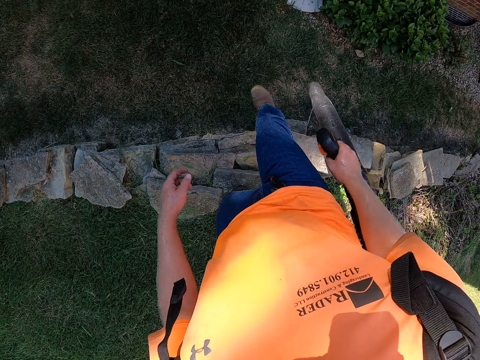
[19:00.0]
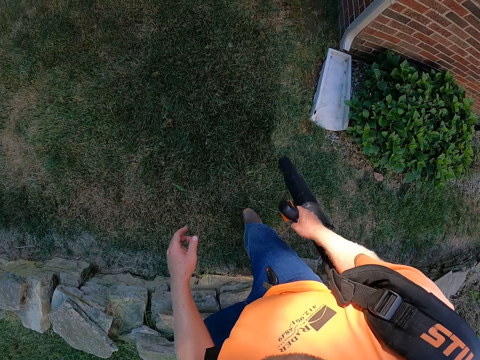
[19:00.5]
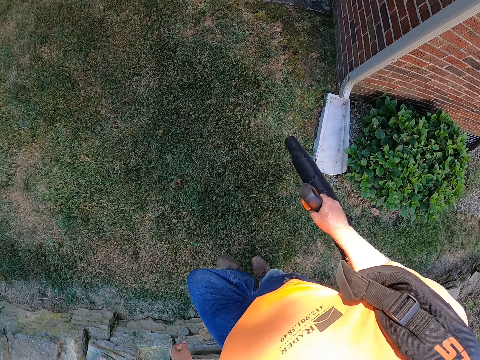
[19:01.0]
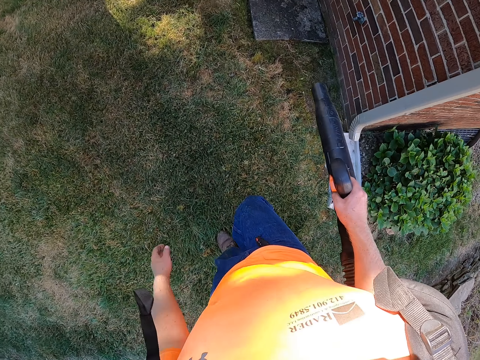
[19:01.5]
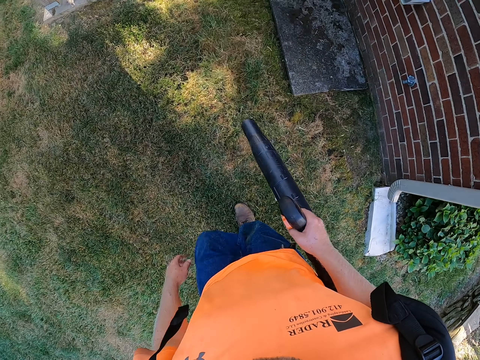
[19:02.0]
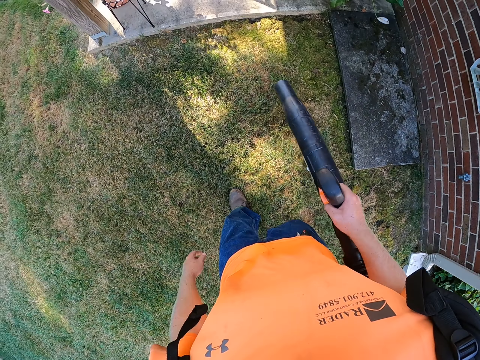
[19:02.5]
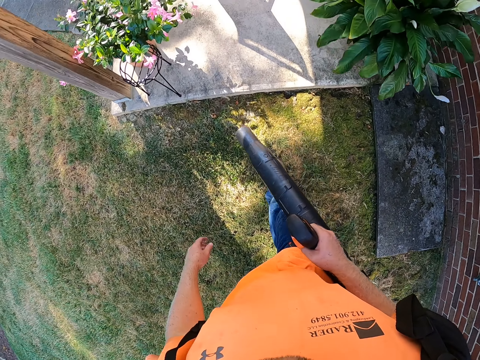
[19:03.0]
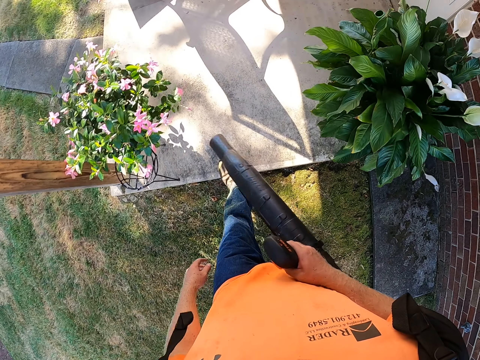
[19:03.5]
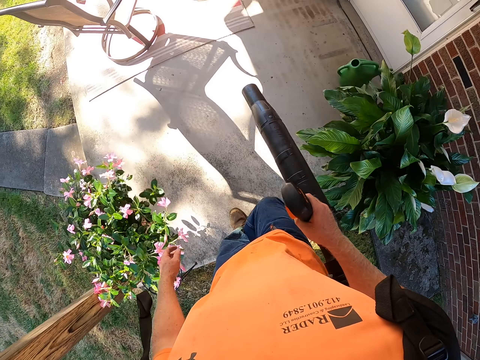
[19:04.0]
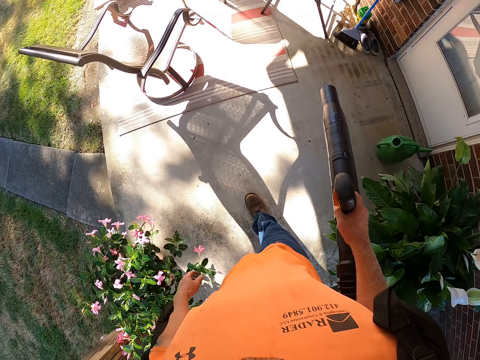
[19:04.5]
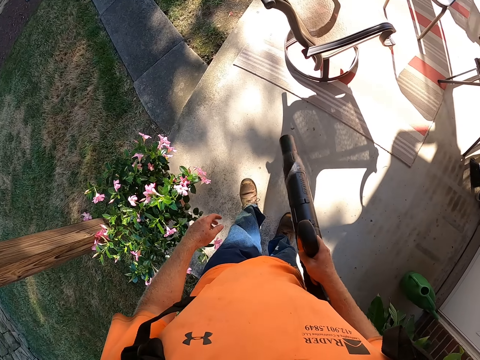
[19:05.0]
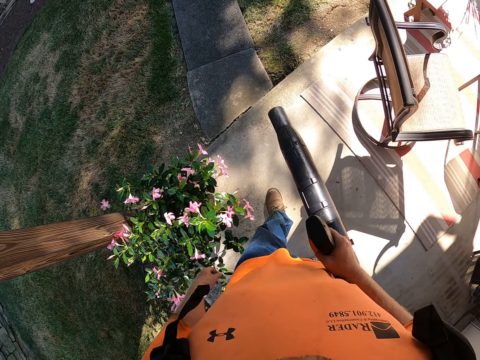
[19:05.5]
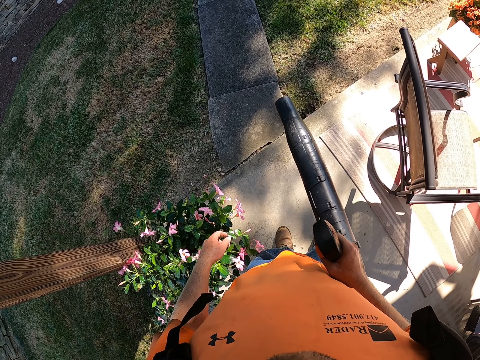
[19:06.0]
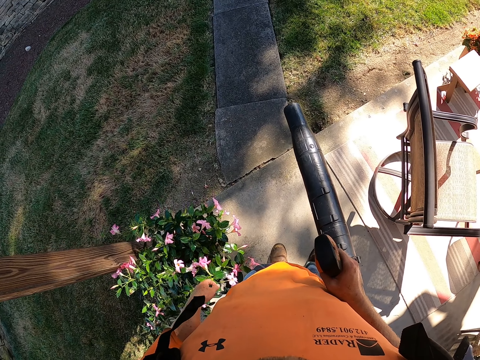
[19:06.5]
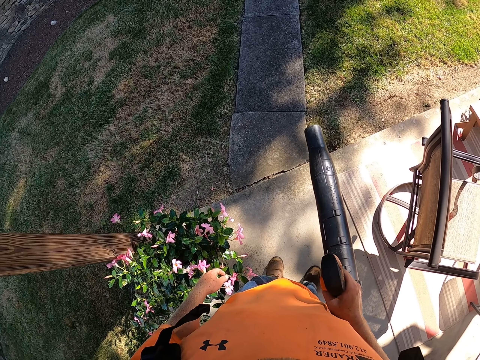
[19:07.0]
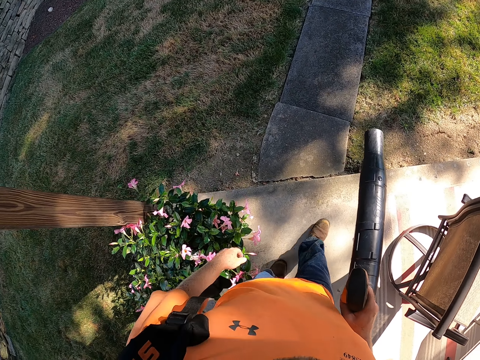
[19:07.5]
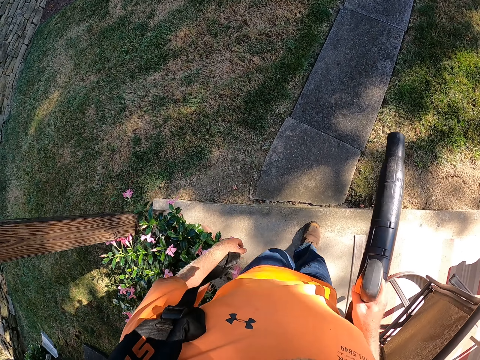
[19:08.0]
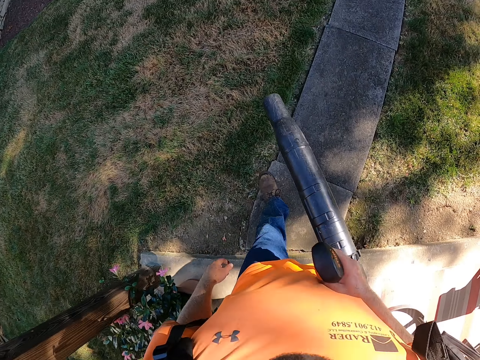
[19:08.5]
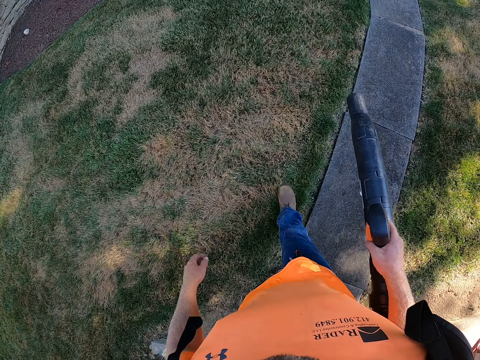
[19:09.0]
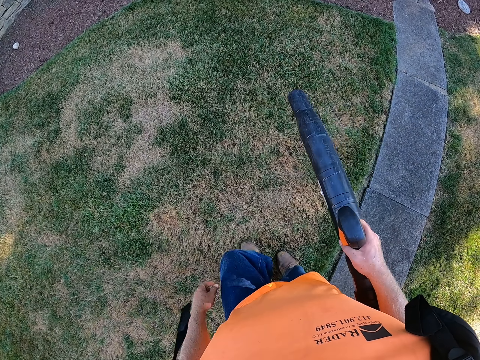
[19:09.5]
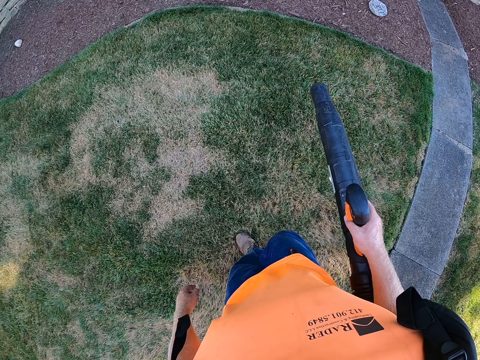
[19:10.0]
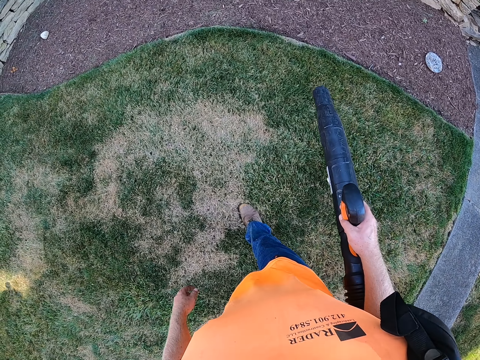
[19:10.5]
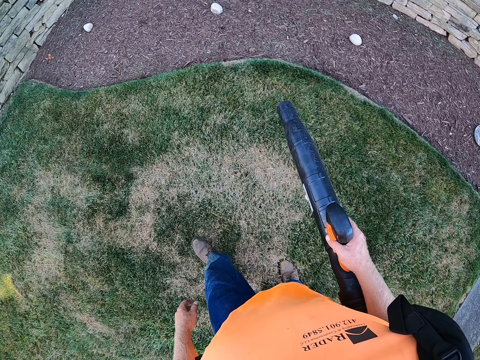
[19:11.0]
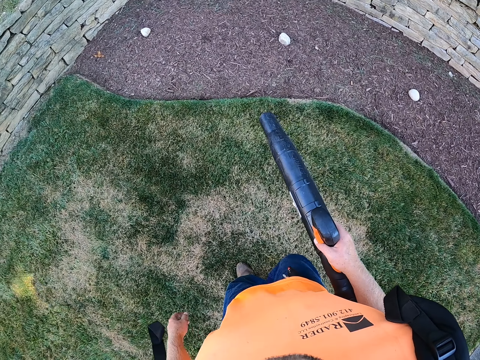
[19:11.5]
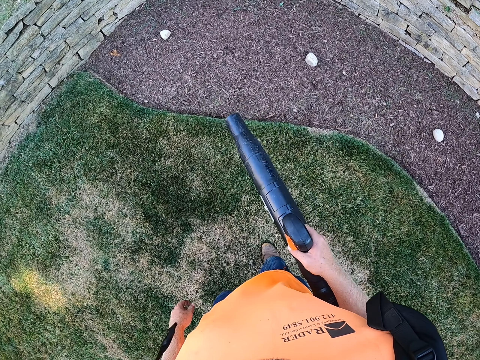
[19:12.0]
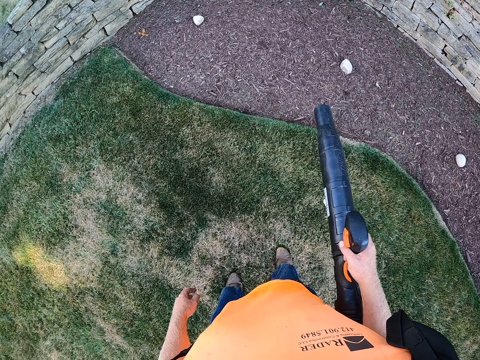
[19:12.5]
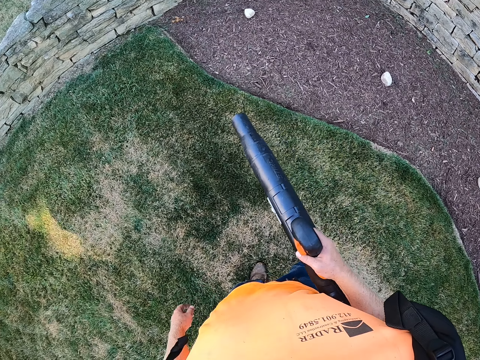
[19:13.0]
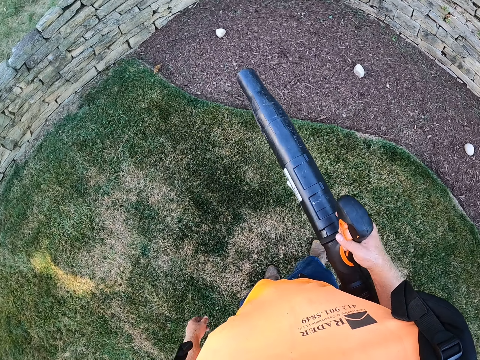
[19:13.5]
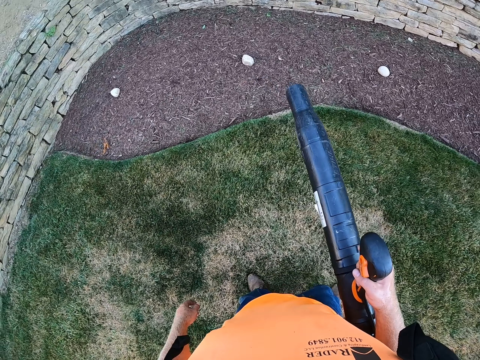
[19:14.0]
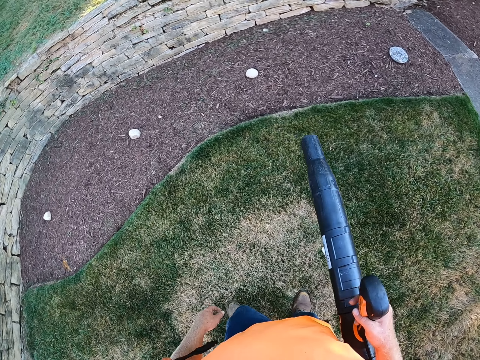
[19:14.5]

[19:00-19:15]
The camera wearer cleans a lawn with the leaf blower in his right hand. He stares at the grass. He blows the fertilizer on the grass with the wind blower.

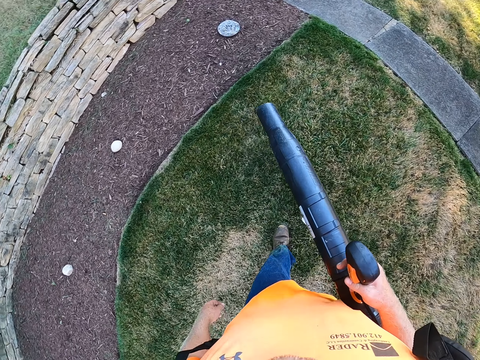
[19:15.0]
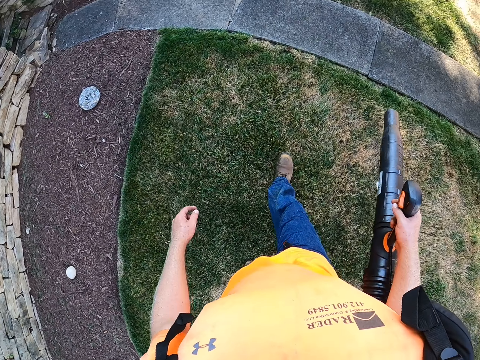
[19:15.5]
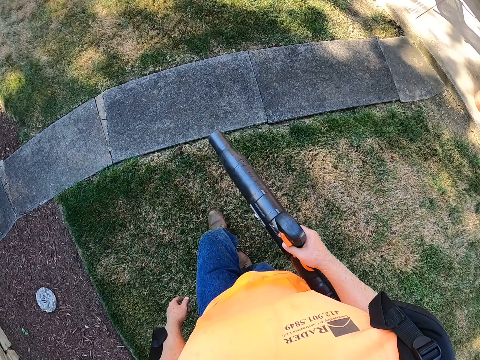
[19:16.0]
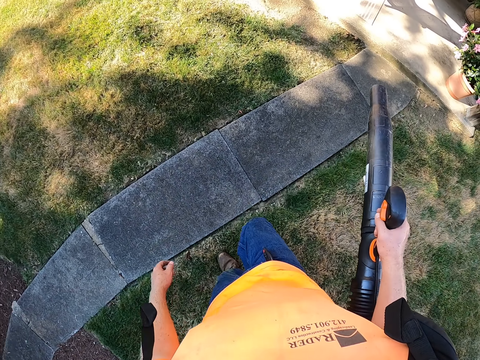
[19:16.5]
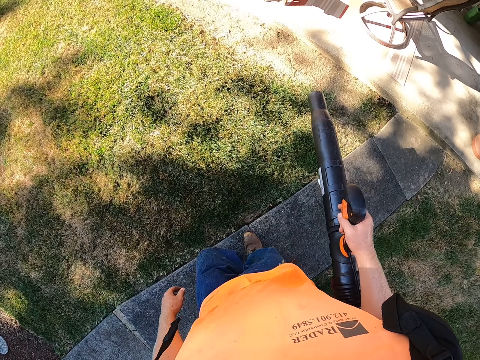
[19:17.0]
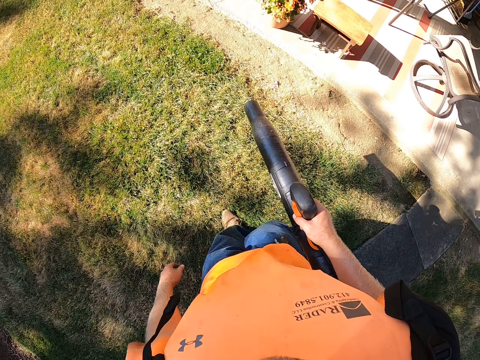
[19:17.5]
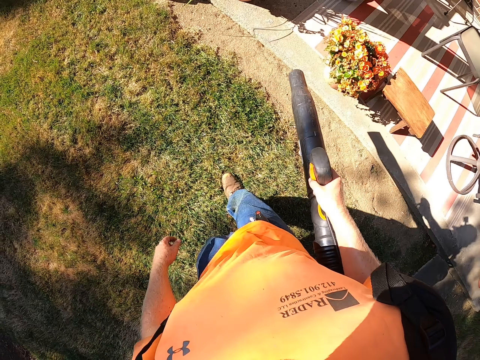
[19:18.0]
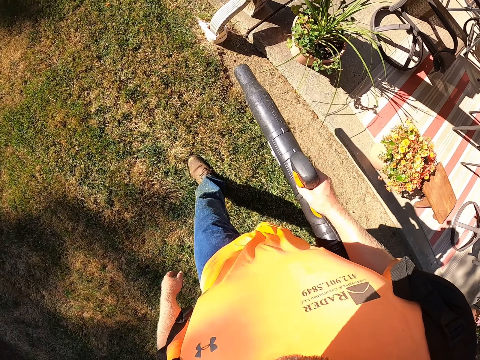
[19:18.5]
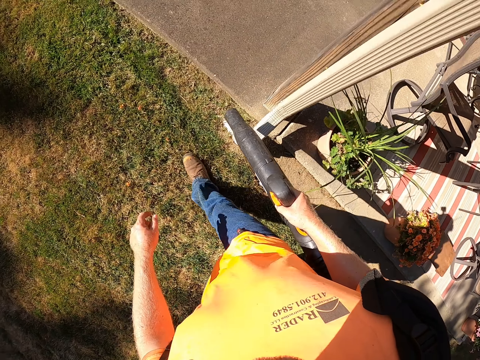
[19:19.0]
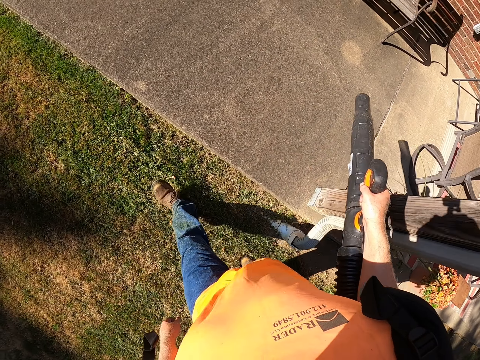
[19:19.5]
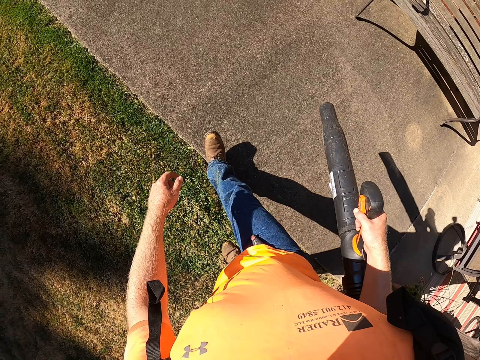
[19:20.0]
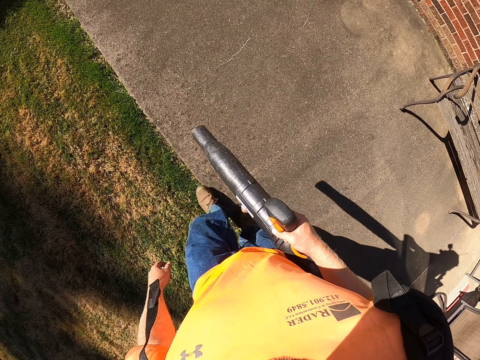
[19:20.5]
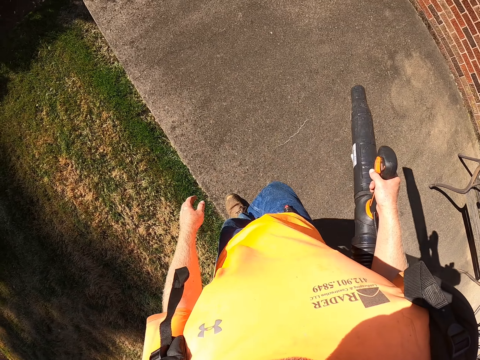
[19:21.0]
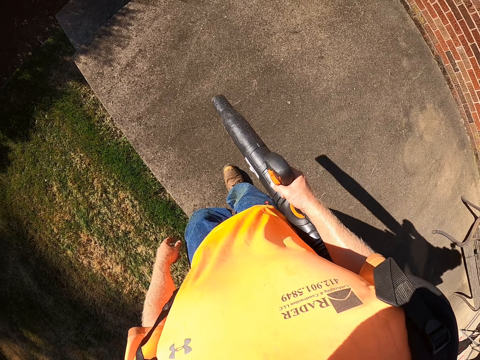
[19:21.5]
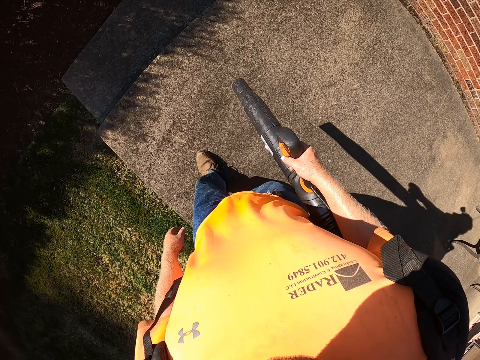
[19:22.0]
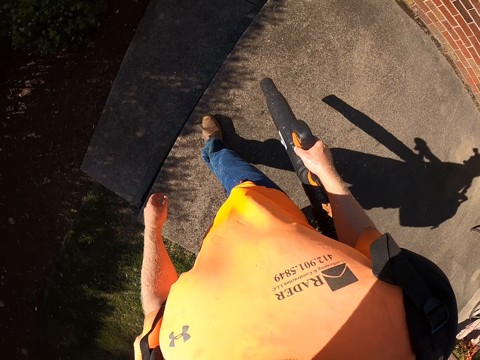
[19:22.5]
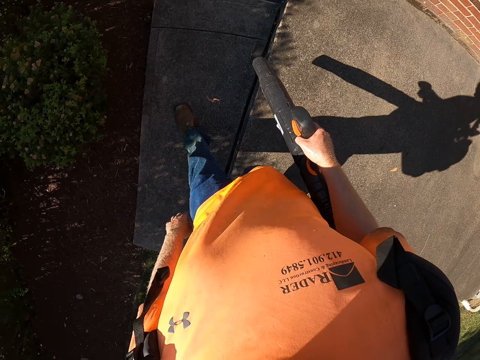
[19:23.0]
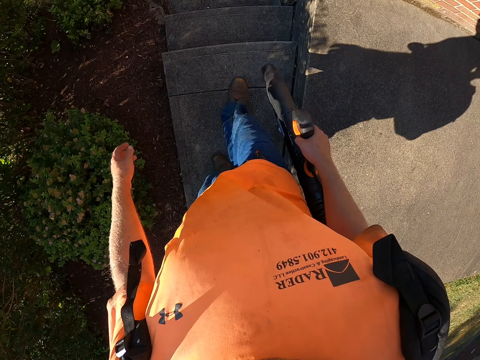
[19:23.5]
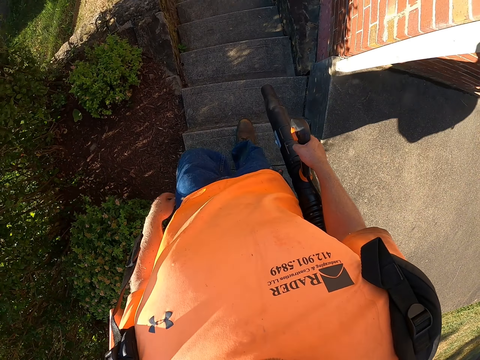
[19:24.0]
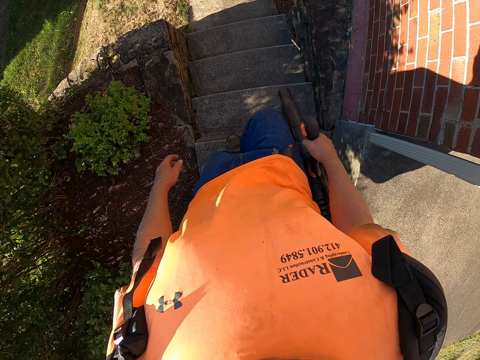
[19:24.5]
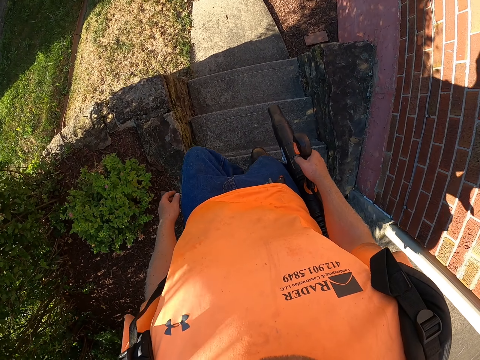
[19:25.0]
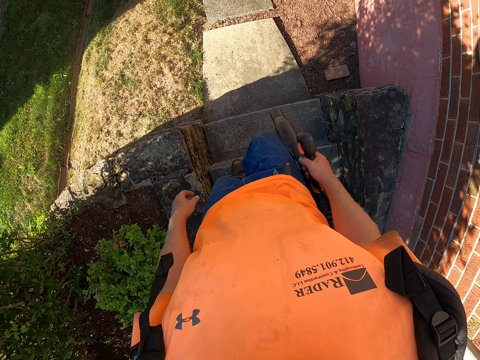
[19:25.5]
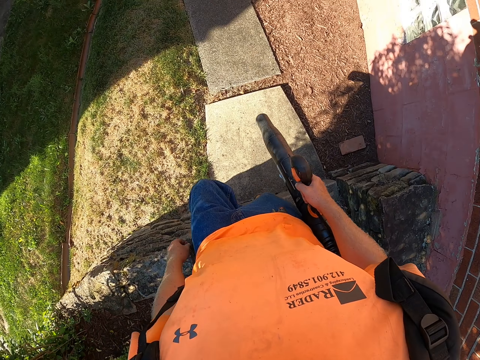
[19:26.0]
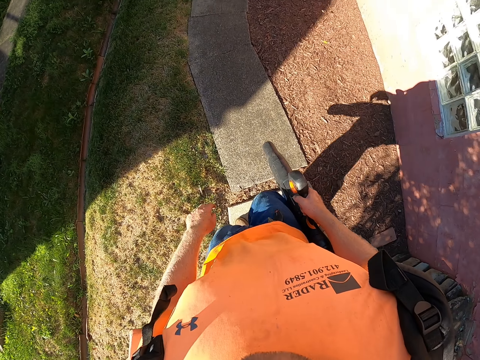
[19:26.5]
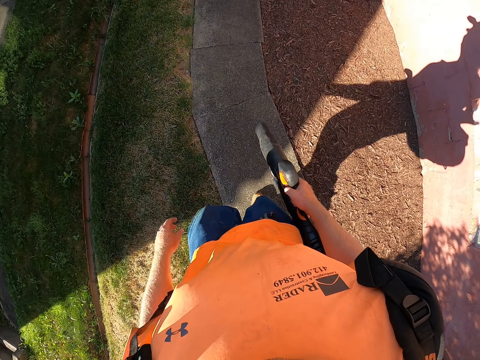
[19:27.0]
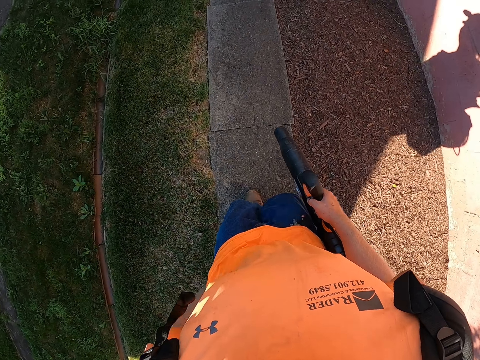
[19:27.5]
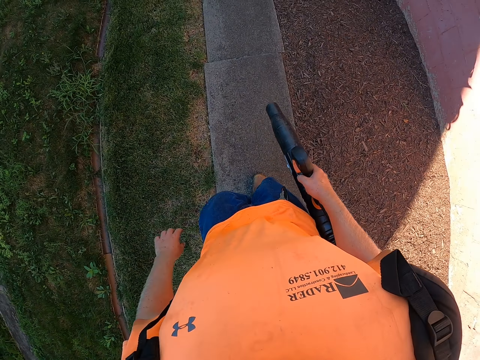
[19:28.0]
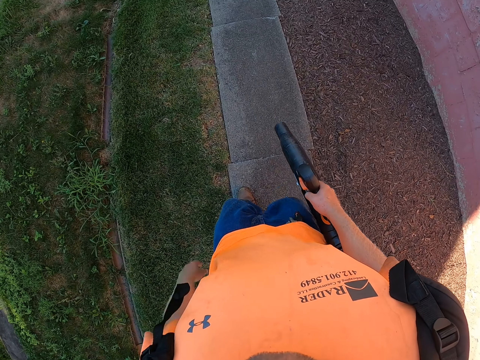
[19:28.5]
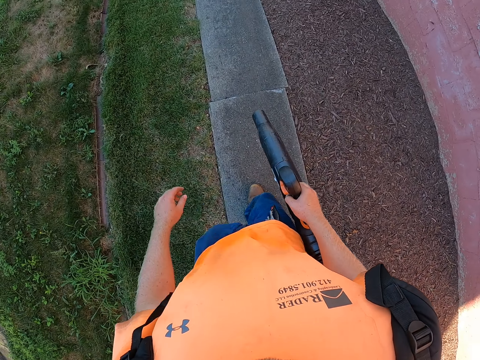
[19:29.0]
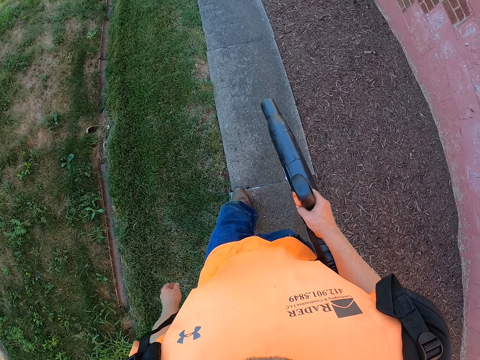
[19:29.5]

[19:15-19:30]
The camera wearer blows wind on the pavement with the wind blower. They climb down a flight of stairs. They walk on the pavement.
